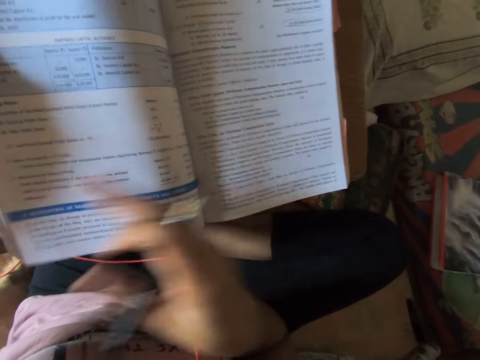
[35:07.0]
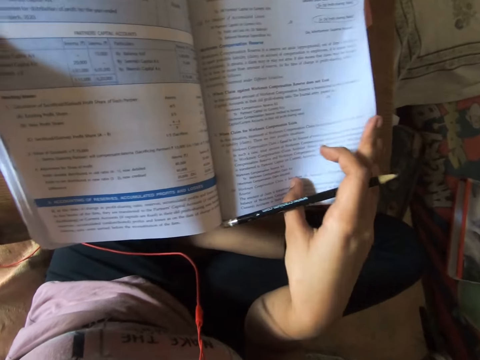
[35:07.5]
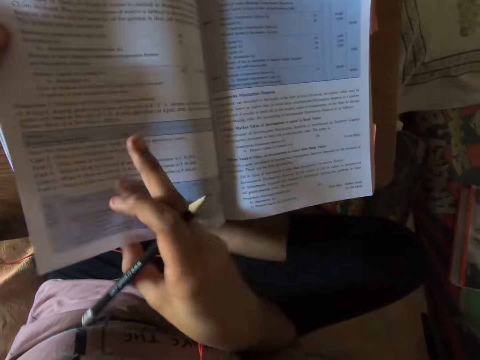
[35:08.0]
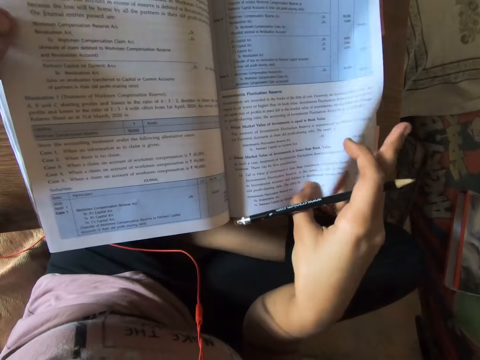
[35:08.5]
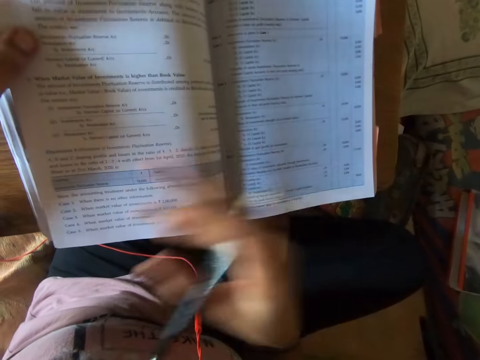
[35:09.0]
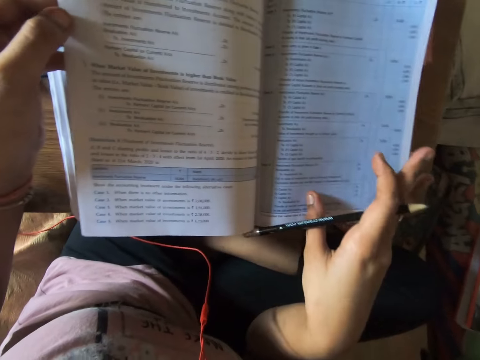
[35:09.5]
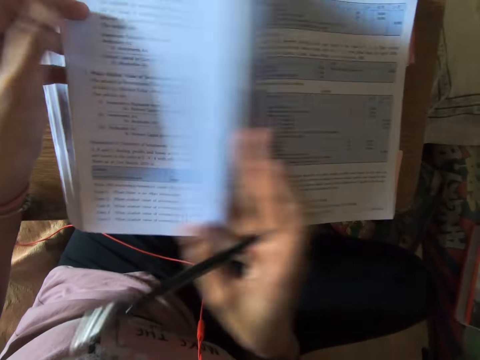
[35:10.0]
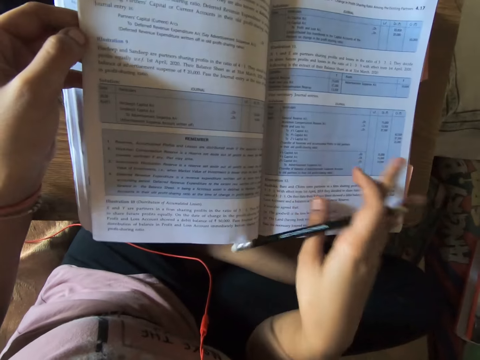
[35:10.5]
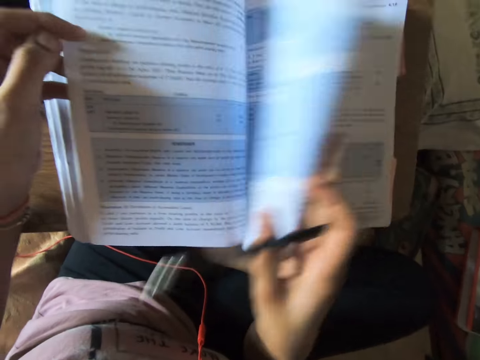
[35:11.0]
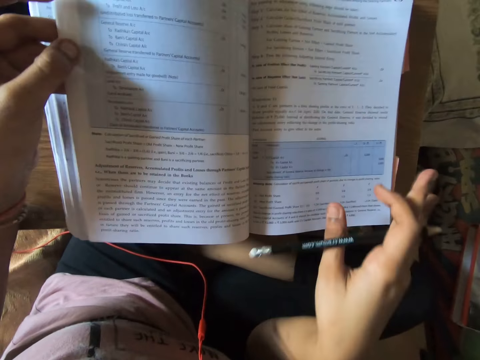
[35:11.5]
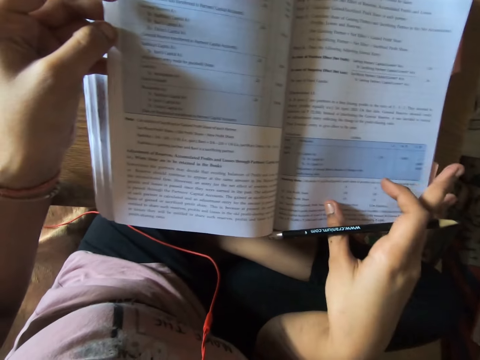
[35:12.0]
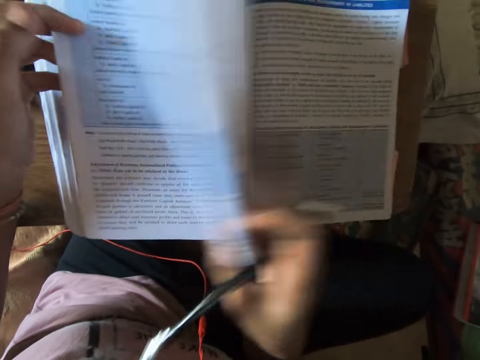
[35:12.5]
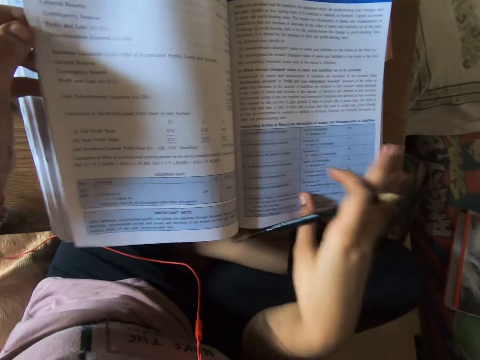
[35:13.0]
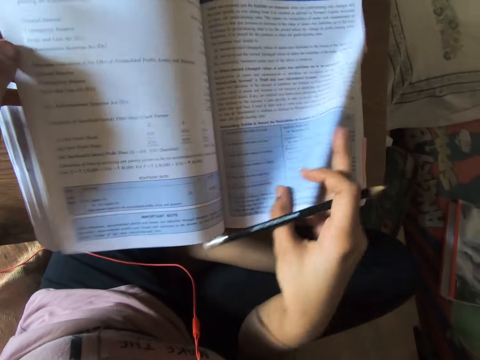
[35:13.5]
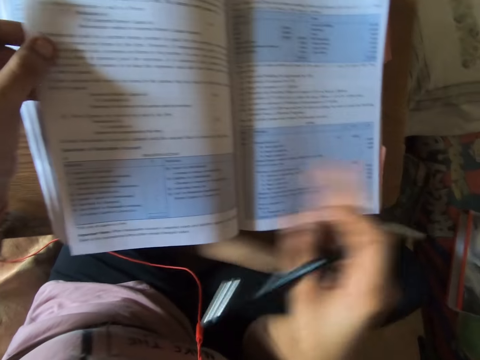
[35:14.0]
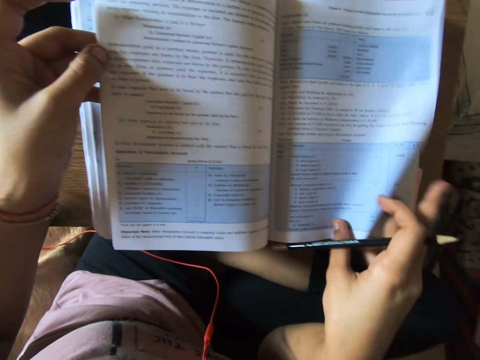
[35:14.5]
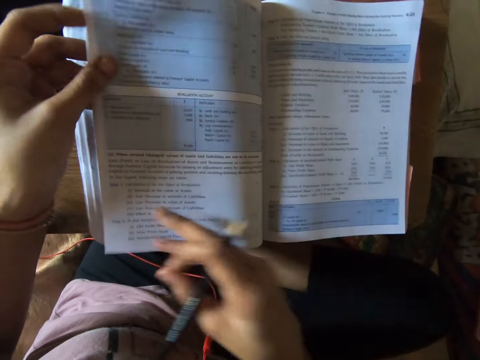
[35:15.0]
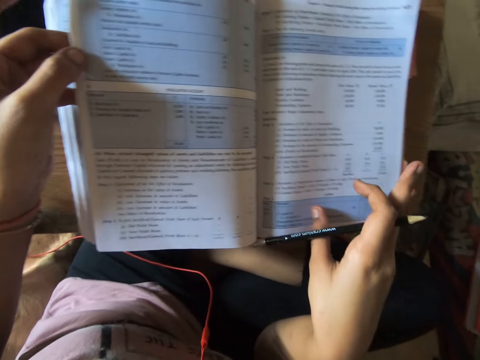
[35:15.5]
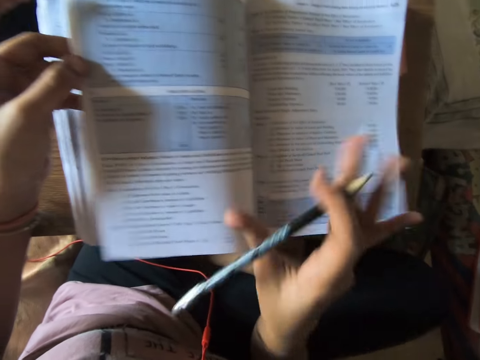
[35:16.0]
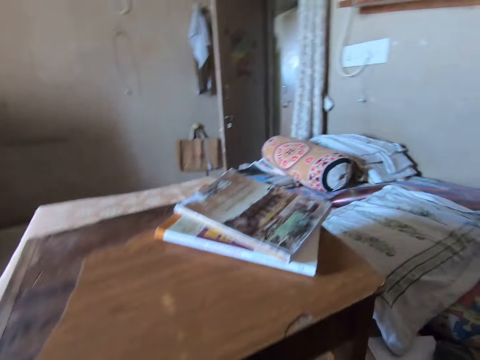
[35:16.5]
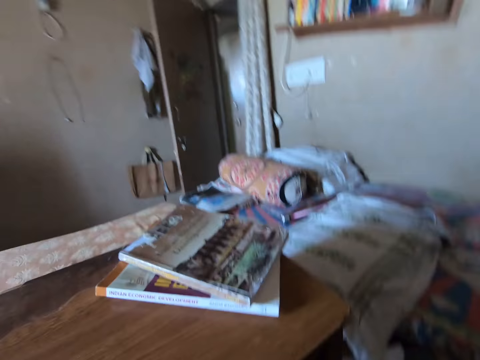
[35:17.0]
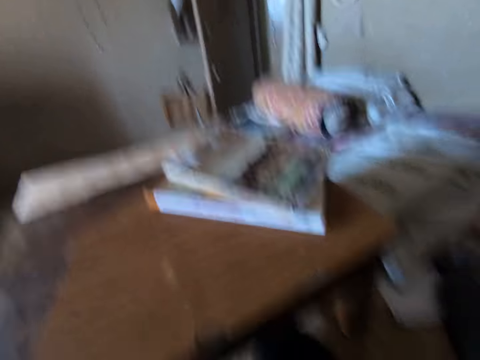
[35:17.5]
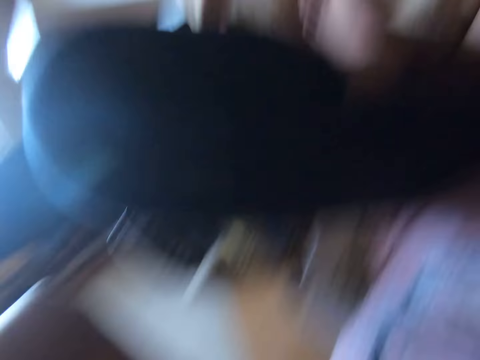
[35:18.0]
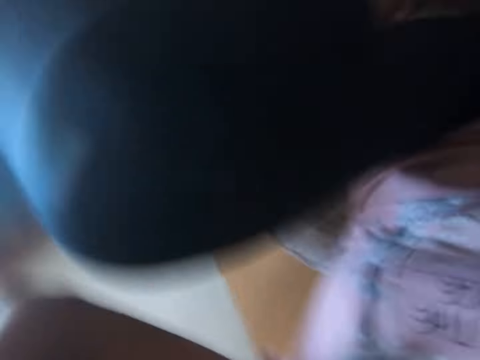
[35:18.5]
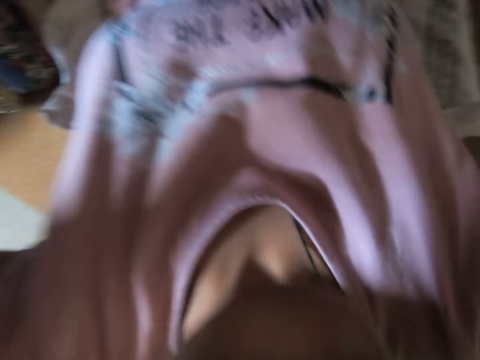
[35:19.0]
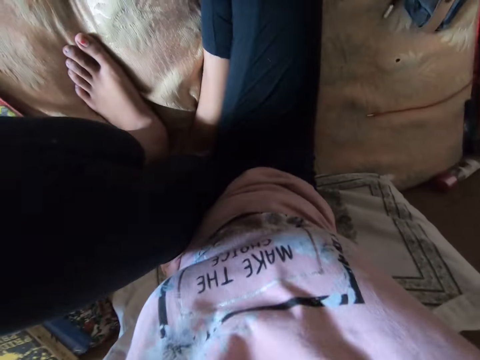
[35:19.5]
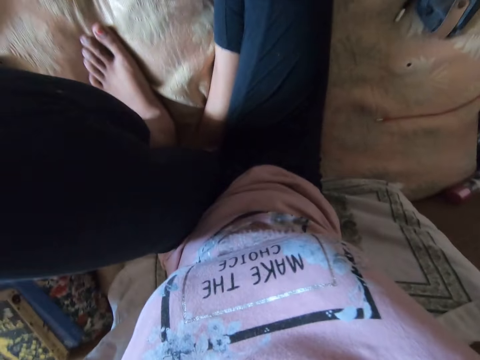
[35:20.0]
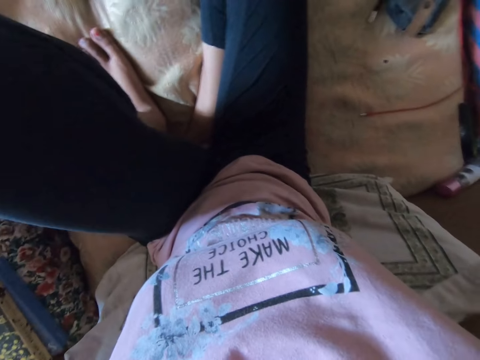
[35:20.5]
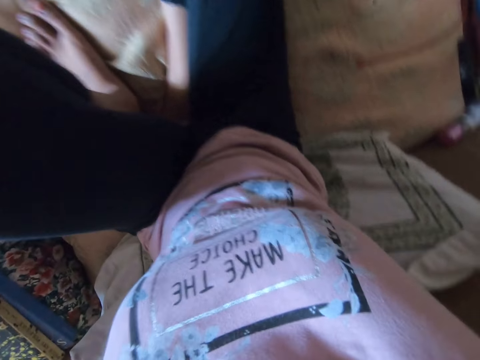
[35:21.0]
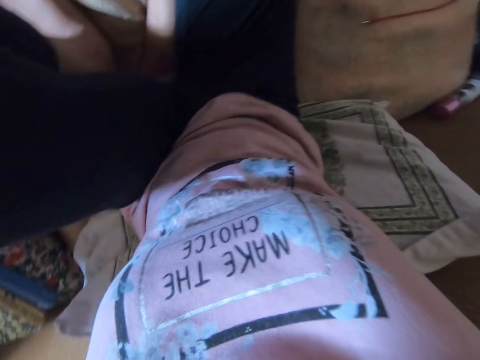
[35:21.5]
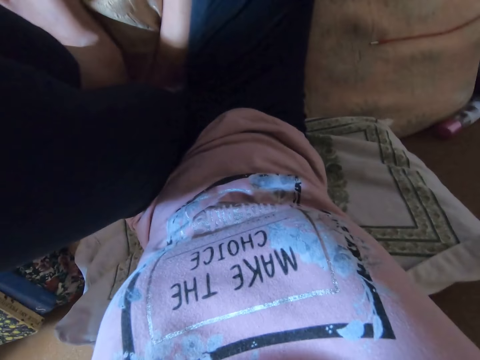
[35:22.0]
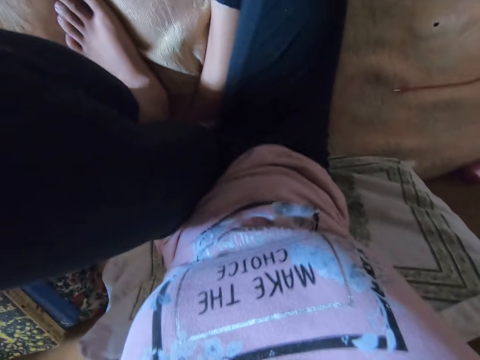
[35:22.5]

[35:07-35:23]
The camera wearer looks around. They fix the camera on their head. They hold the camera.

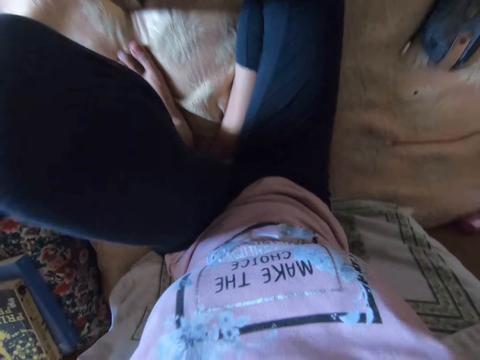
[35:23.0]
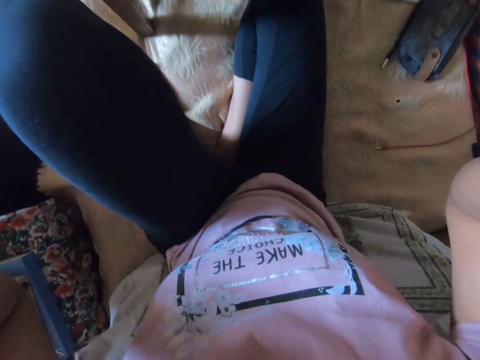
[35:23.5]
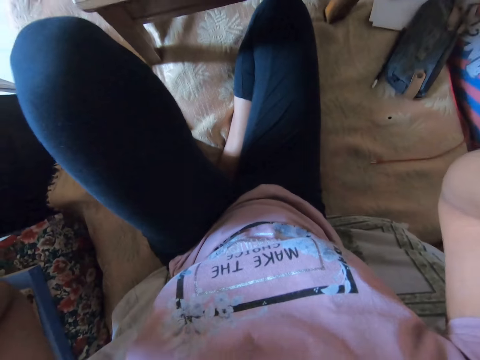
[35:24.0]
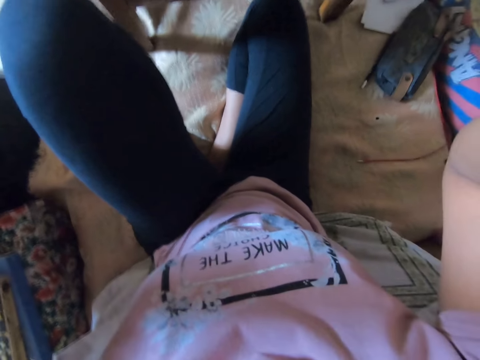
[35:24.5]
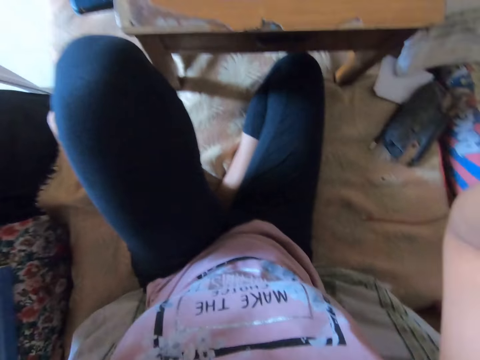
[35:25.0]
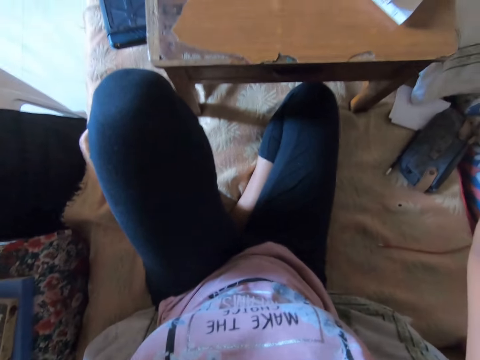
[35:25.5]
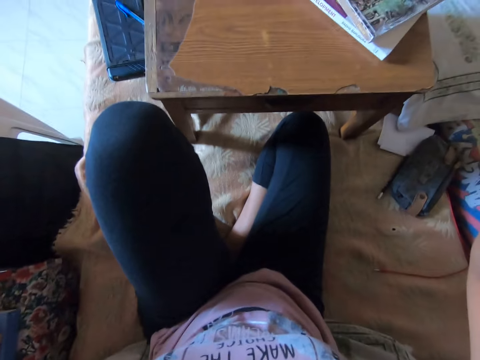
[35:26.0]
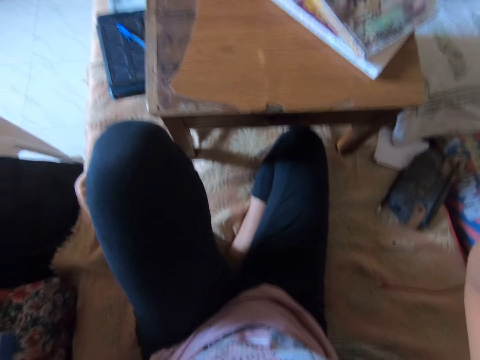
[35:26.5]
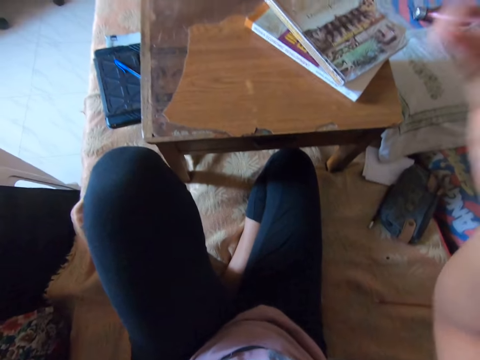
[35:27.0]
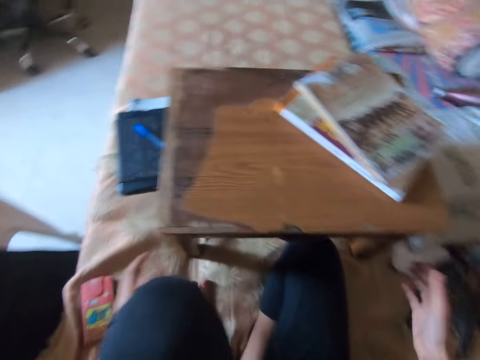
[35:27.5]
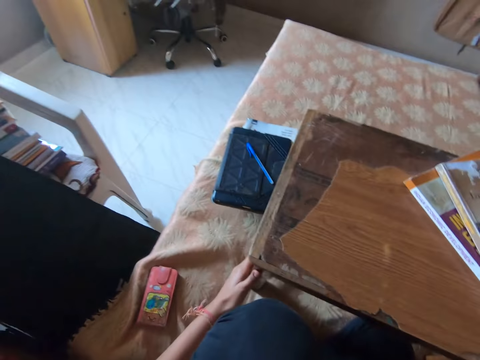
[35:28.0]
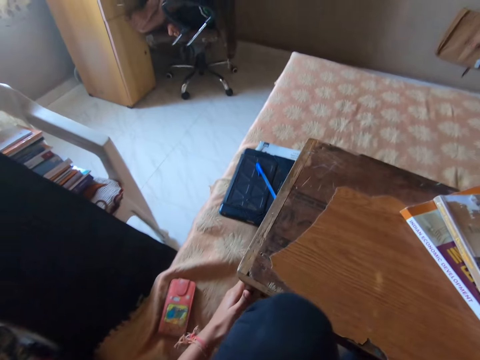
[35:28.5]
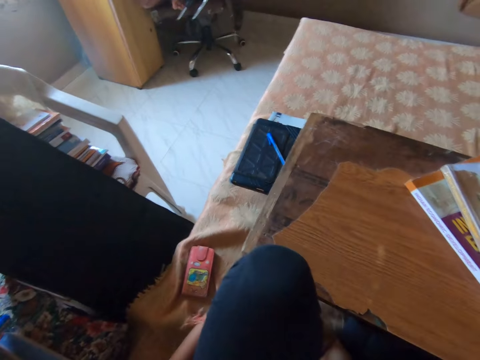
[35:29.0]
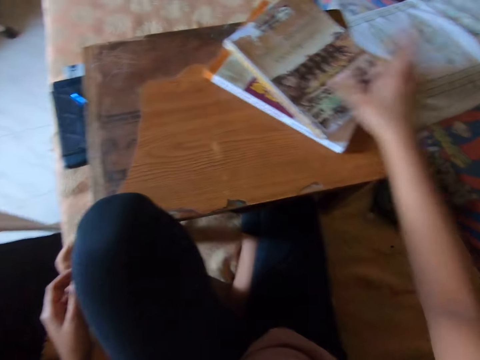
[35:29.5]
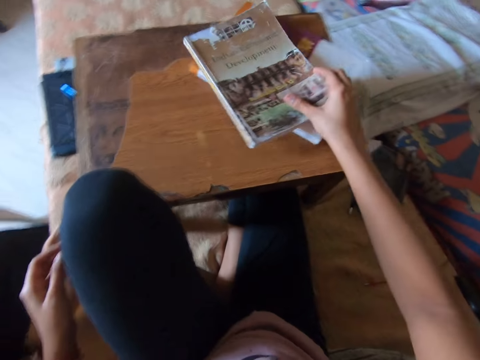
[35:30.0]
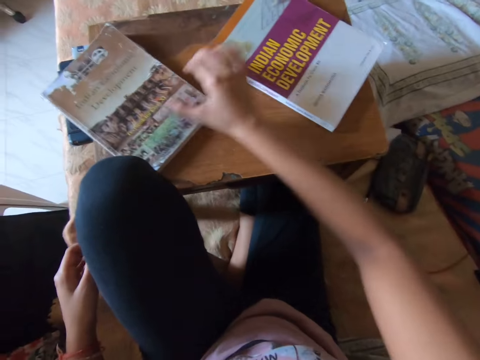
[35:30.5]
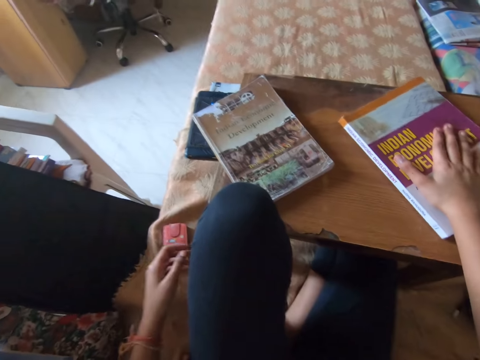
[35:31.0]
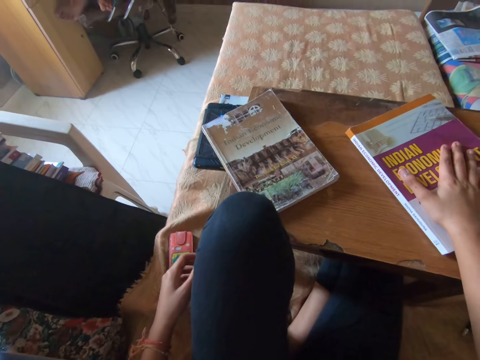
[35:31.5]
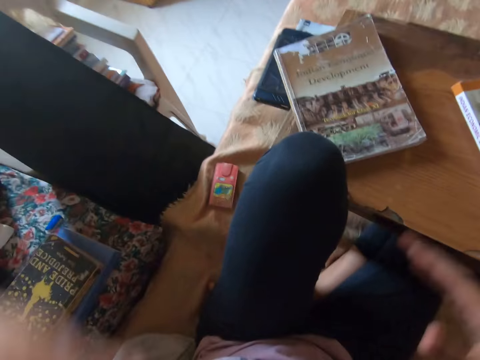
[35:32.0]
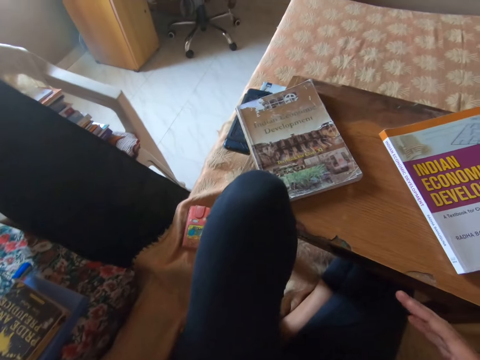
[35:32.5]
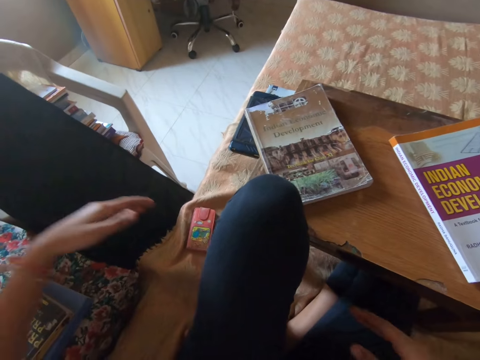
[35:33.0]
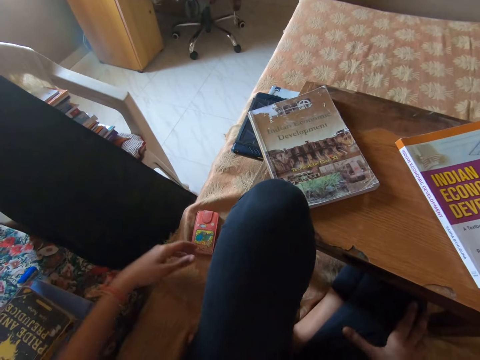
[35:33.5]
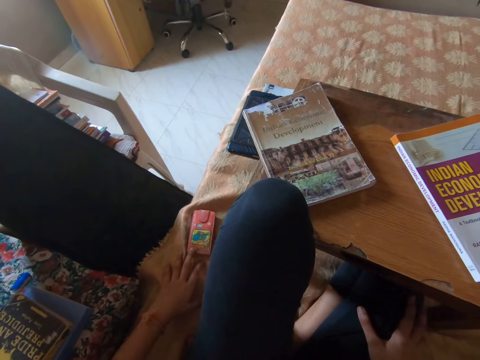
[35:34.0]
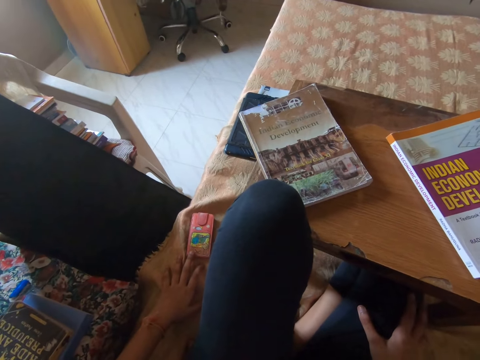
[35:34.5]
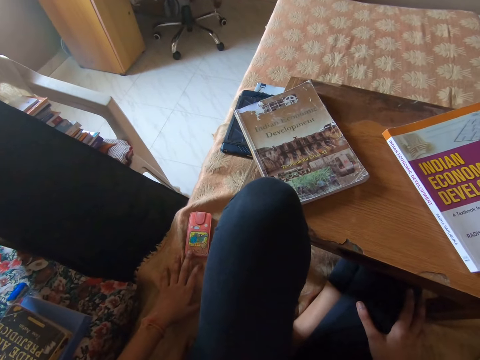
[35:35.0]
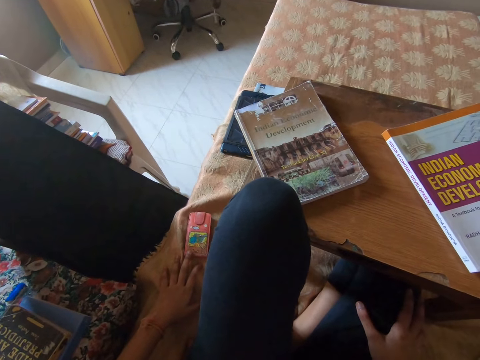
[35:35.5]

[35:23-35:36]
The camera wearer interacts with a man. They move the lap desk closer. The man sits on the chair. The camera wearer moves the book on the lap desk. They hold a book on the lap desk. The man sits on the chair. The camera wearer uses gestures. They look around.
